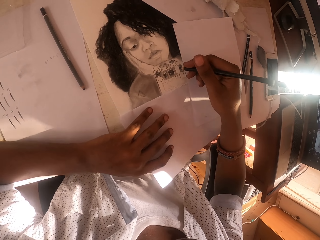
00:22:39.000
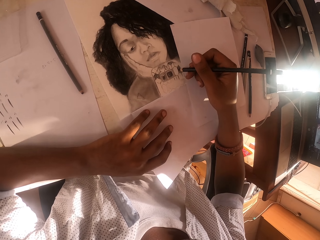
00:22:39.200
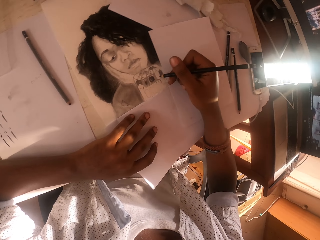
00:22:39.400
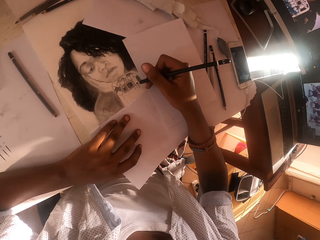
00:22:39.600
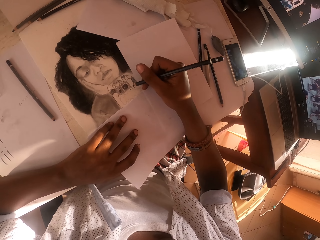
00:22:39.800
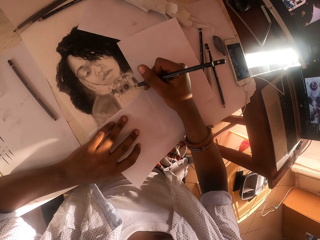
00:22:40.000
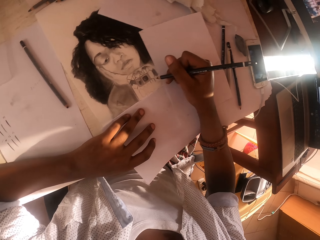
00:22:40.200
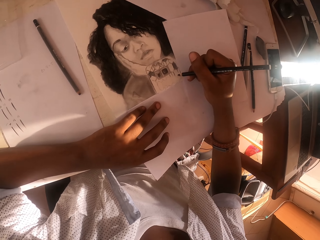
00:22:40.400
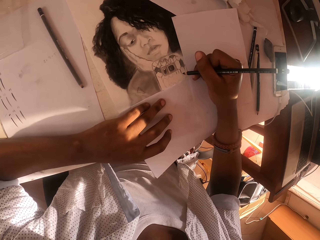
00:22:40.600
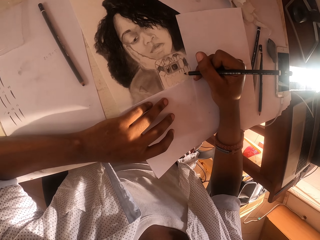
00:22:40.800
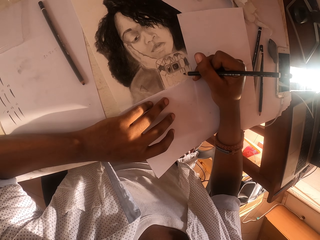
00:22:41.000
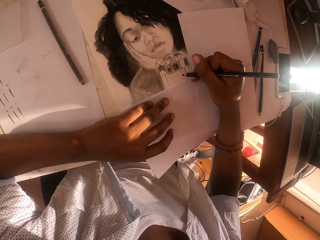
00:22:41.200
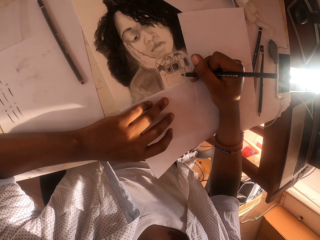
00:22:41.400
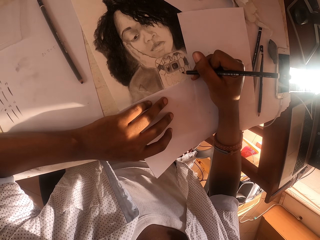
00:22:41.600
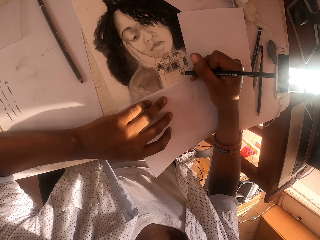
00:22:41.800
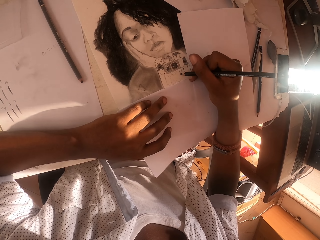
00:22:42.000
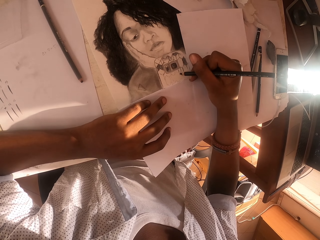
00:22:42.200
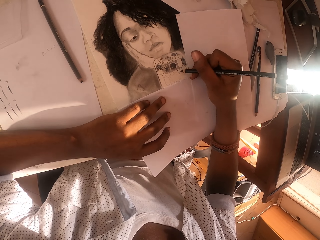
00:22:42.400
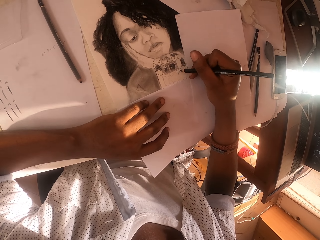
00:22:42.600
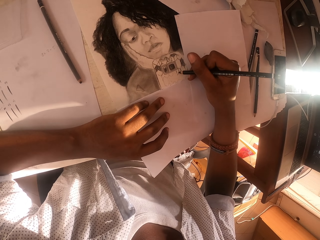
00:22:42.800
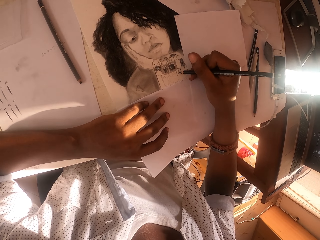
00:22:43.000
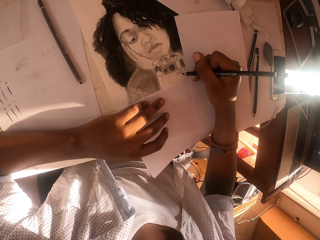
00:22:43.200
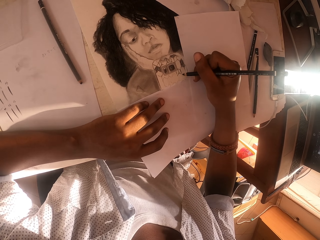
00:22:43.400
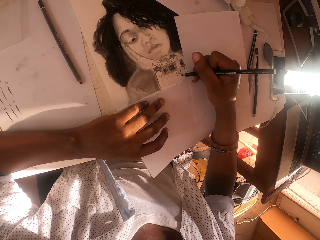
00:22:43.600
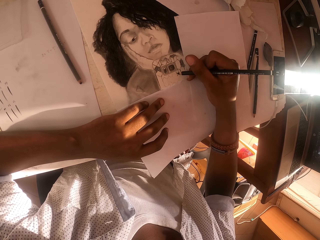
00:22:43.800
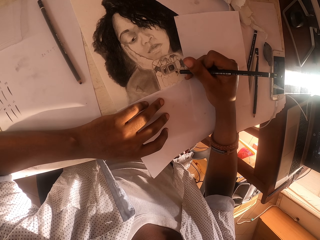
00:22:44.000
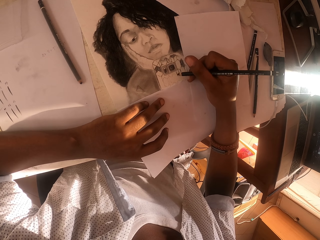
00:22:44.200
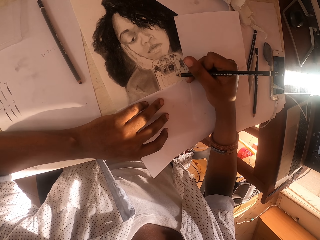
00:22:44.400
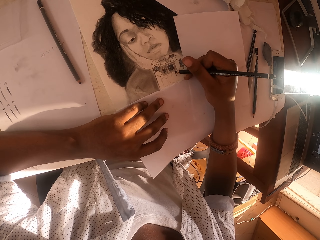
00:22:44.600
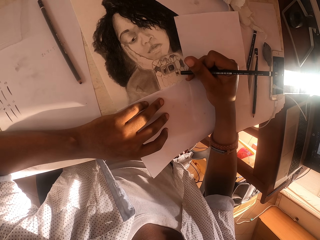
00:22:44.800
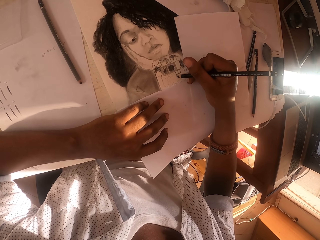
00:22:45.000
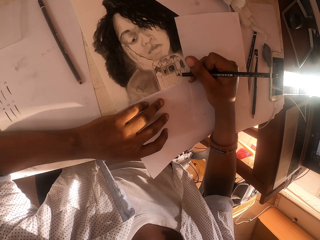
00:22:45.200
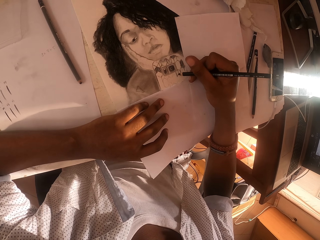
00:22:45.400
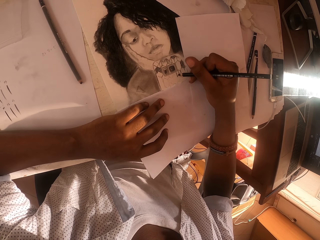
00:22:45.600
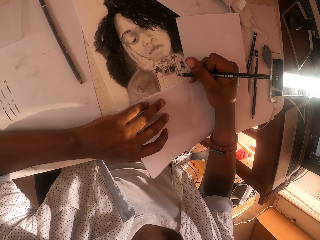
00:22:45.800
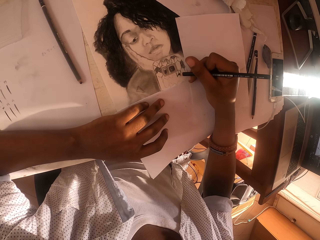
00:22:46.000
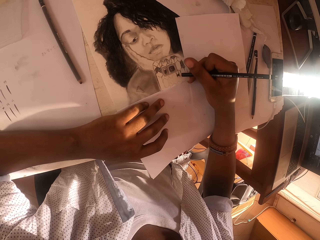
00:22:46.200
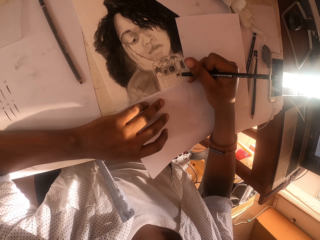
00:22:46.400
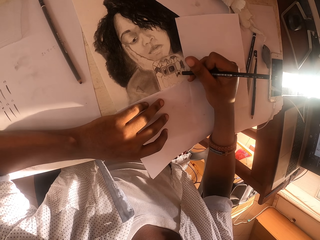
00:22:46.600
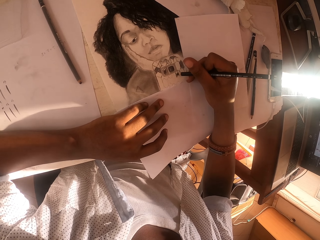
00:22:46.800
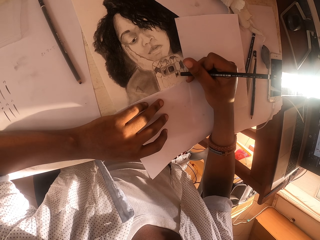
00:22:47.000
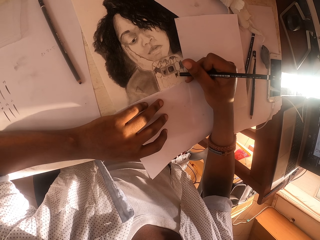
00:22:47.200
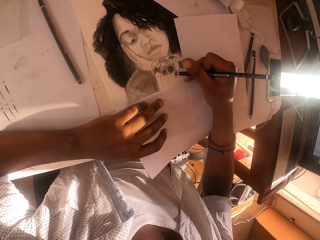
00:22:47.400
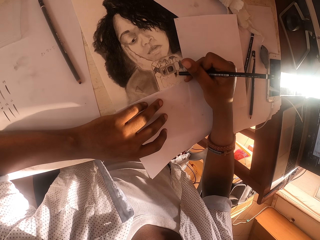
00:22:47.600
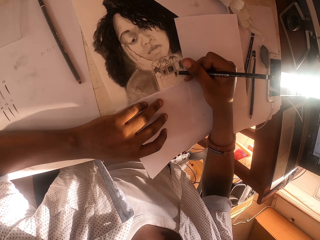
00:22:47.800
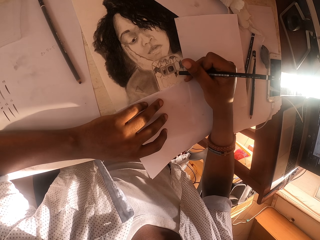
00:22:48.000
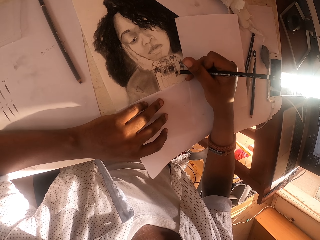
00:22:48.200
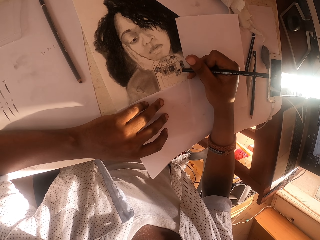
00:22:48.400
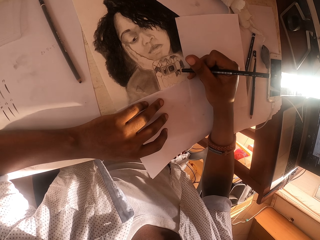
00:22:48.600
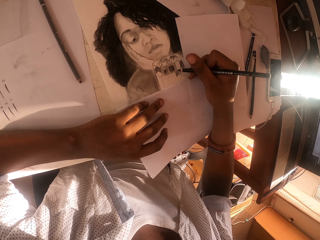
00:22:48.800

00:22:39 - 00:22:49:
The camera wearer covers the picture with a drawing picture. He draws the painting paper with a black pencil.

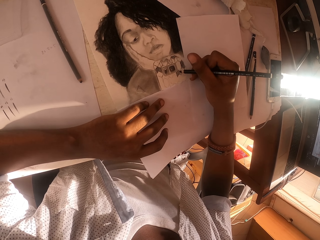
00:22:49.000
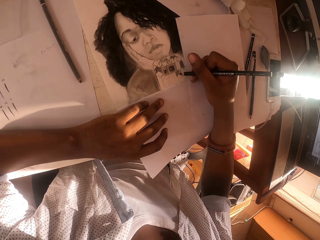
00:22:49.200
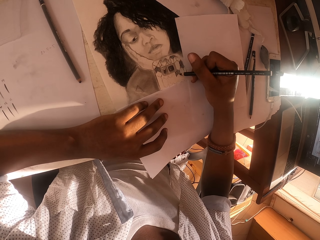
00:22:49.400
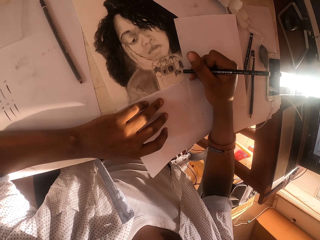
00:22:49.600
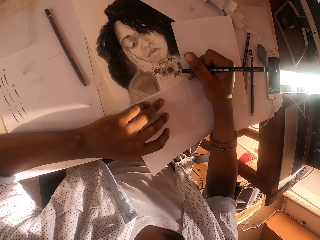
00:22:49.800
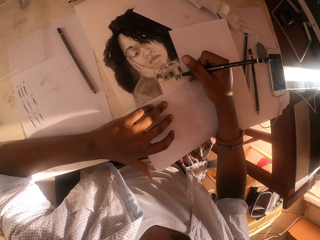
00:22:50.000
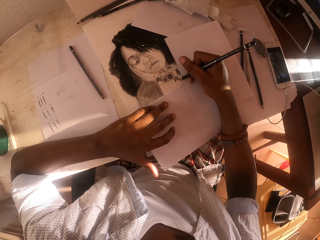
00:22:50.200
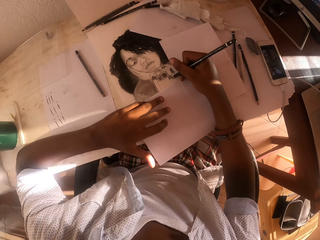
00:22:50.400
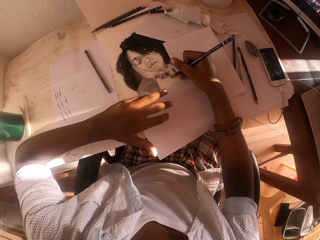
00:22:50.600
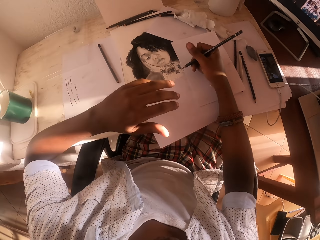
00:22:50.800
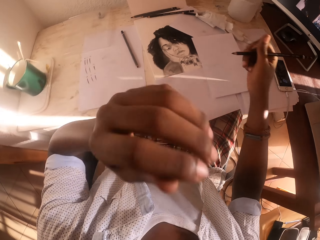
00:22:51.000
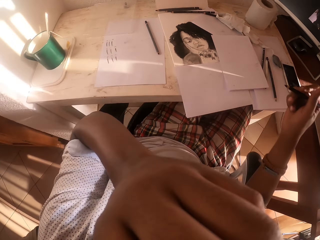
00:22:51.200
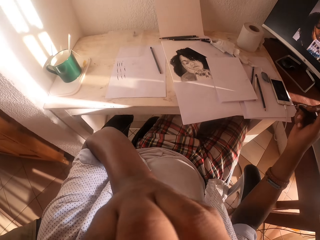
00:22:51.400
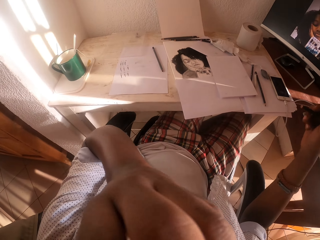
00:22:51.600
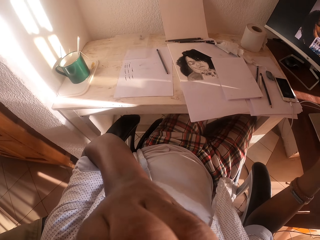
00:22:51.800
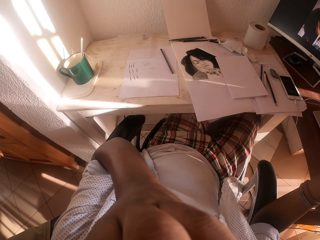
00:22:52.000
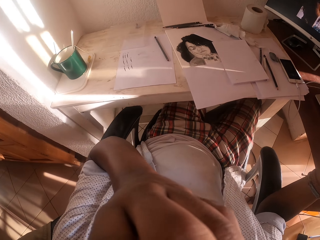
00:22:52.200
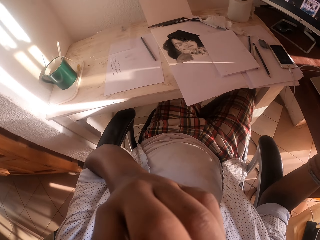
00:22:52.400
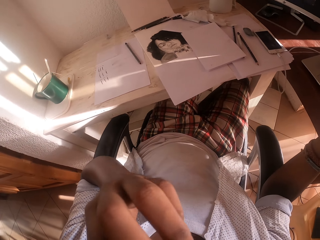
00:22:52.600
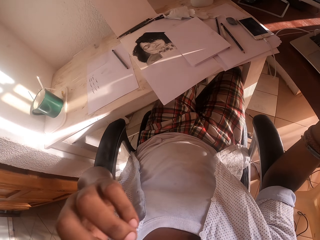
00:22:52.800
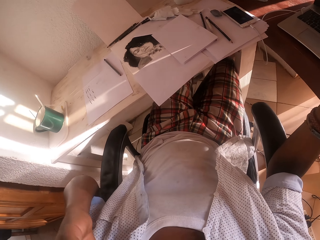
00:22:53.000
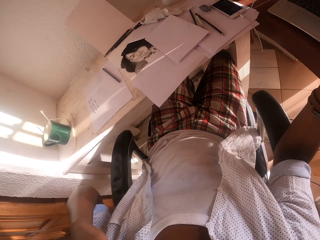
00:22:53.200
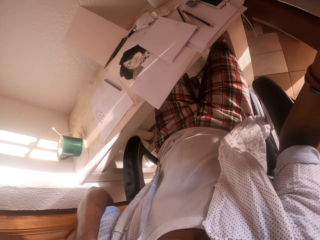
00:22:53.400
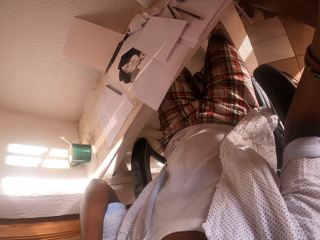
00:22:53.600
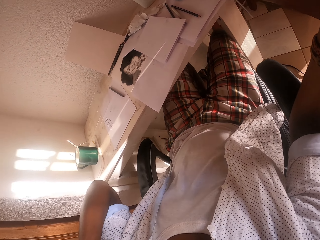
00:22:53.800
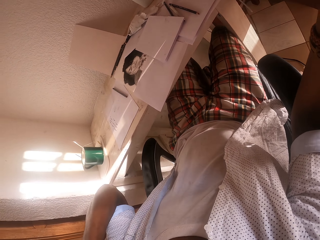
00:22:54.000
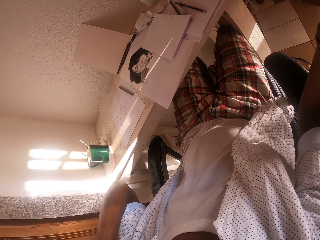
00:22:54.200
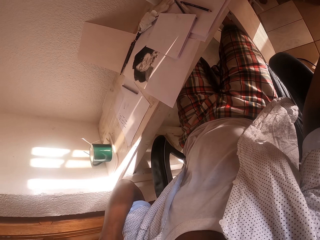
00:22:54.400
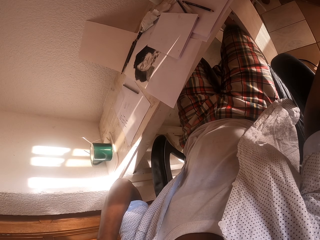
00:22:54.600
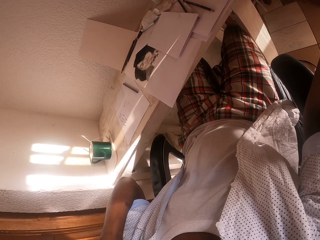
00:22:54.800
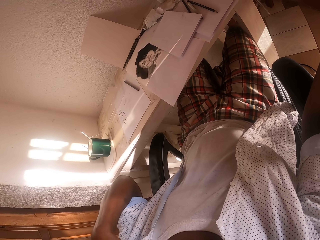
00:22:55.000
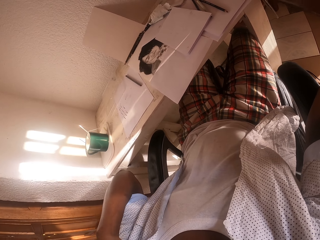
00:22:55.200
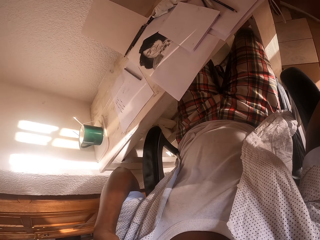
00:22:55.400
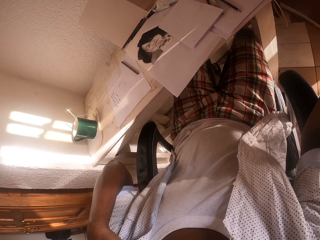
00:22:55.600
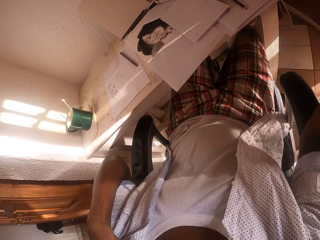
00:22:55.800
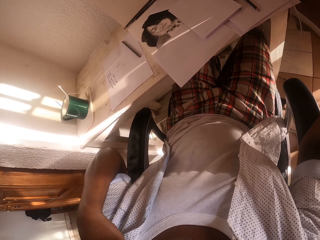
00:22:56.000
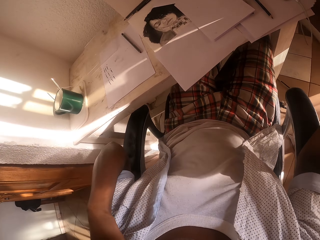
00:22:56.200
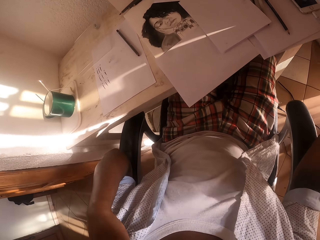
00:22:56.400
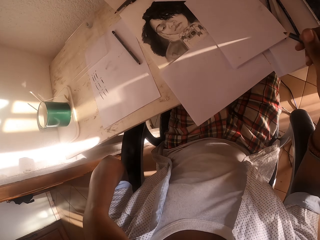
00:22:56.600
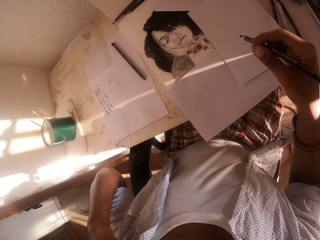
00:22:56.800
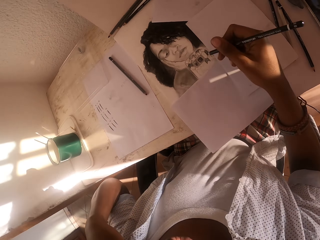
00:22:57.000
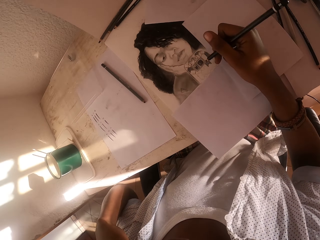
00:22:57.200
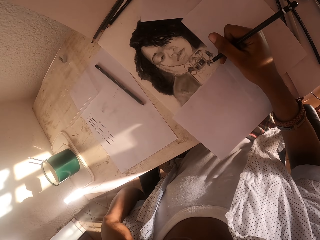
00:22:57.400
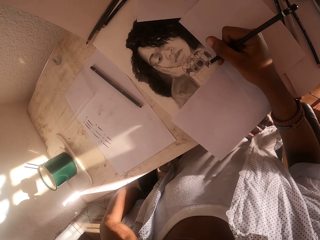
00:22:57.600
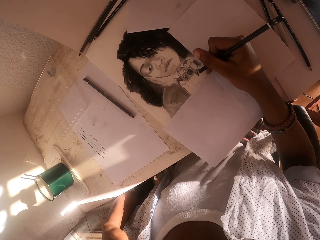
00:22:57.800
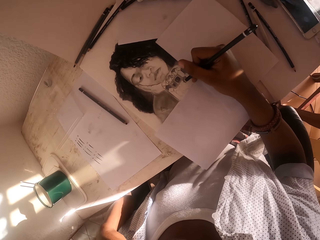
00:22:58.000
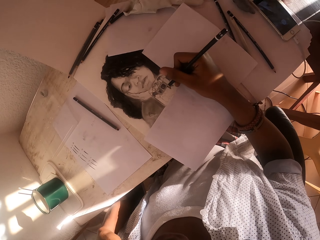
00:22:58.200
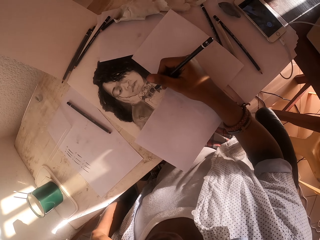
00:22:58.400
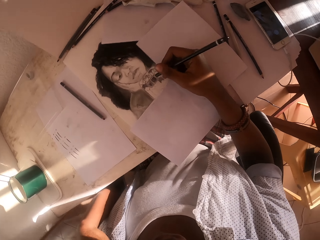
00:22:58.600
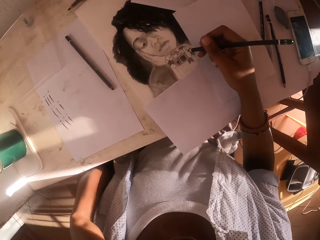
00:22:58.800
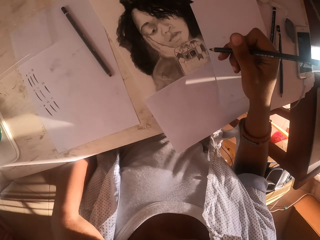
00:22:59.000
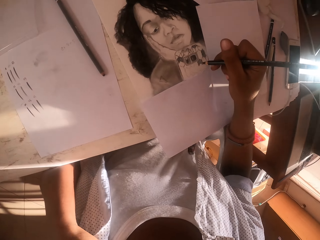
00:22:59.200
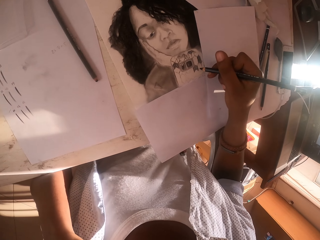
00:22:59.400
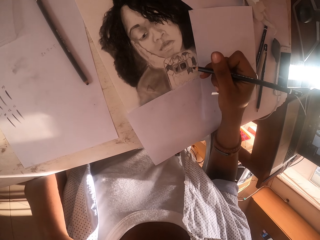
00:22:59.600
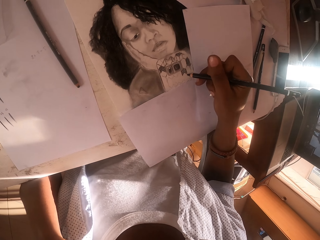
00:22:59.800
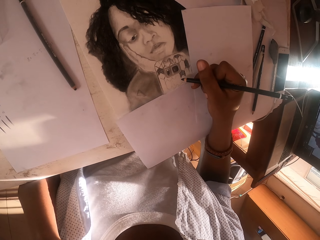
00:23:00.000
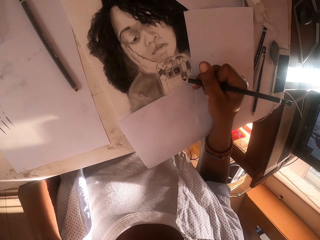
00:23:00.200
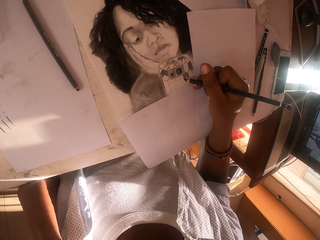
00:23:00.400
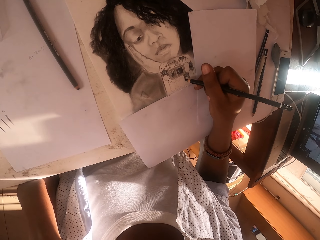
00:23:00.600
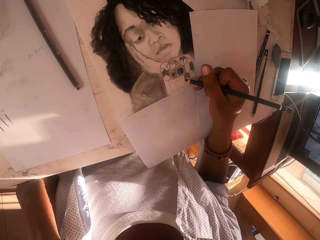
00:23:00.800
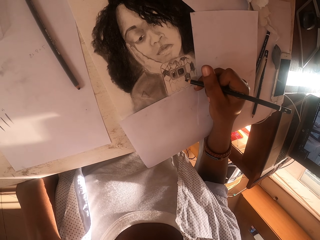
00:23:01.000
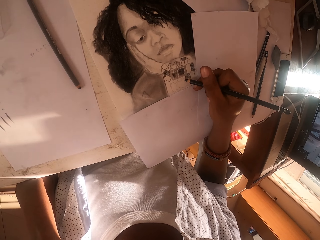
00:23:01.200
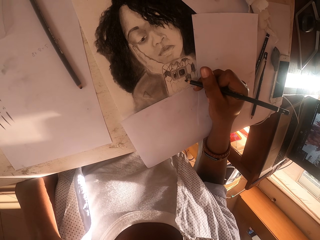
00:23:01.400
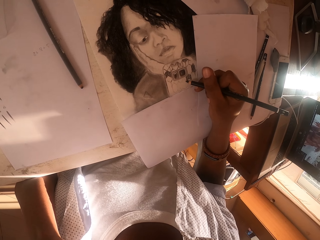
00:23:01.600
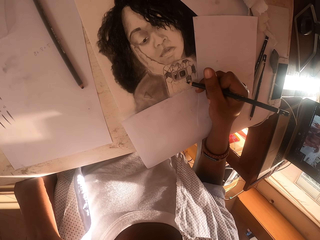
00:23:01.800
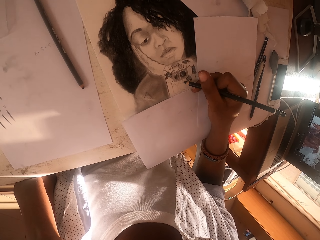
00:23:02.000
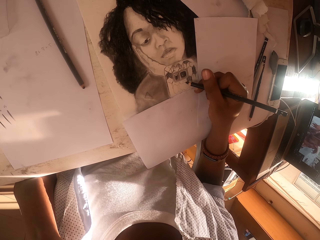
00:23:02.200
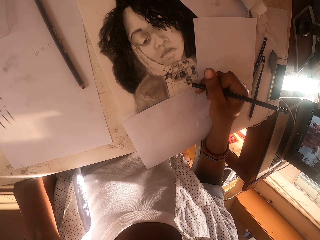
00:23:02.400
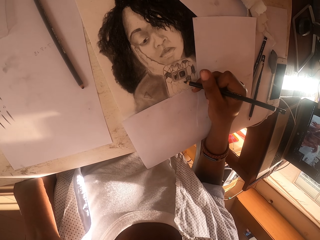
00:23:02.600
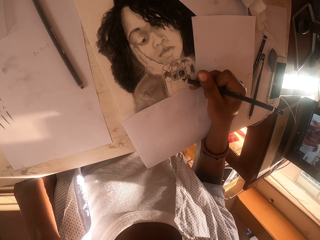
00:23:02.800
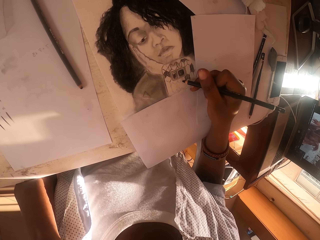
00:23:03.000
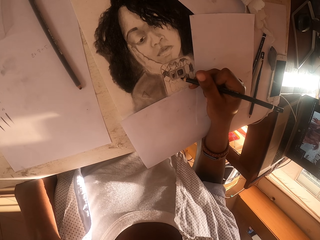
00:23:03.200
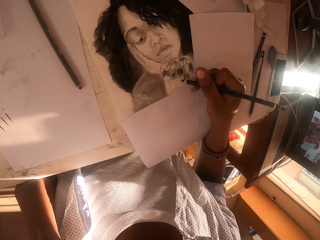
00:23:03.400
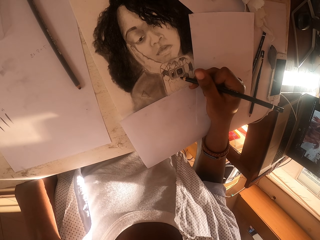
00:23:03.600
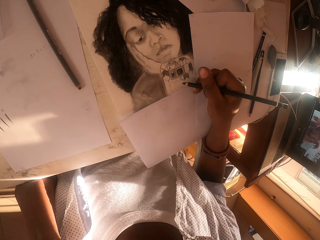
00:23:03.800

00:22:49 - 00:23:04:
The camera wearer lifts his hands. He moves the left hand to the face. He puts down his hand. He draws the picture on the paper. He moves the hand with a drawing pen. He draws the picture on the paper.
